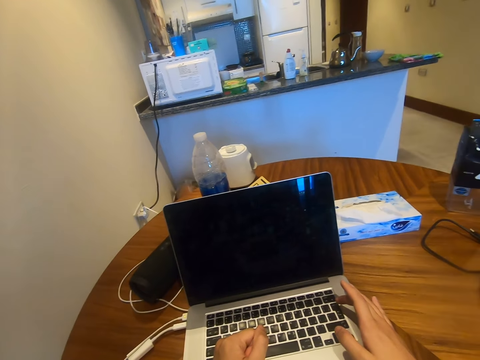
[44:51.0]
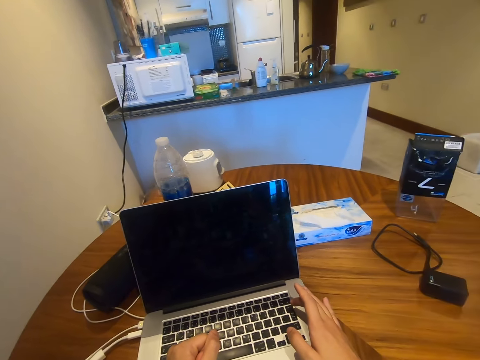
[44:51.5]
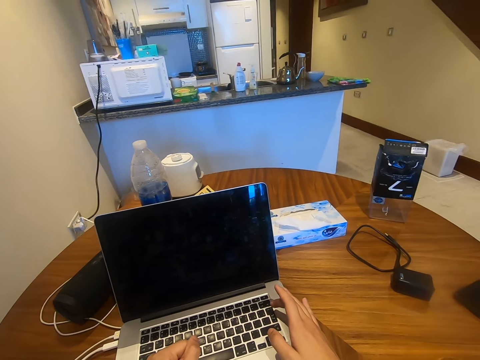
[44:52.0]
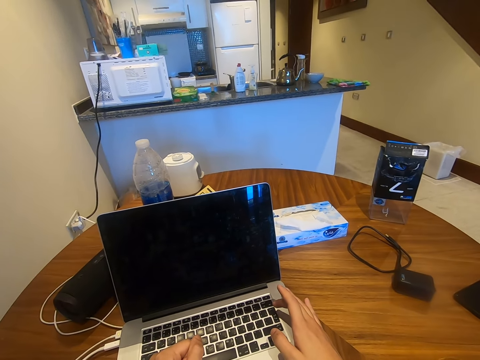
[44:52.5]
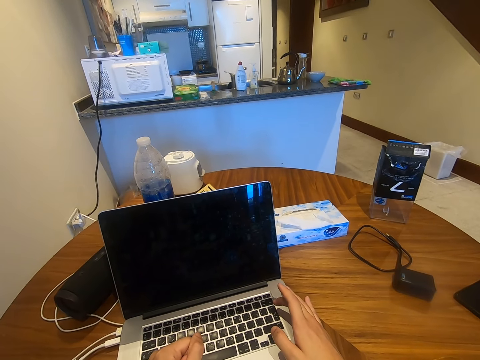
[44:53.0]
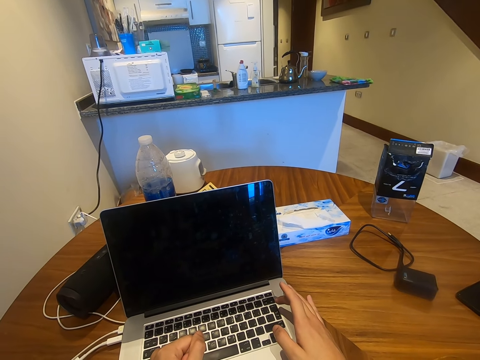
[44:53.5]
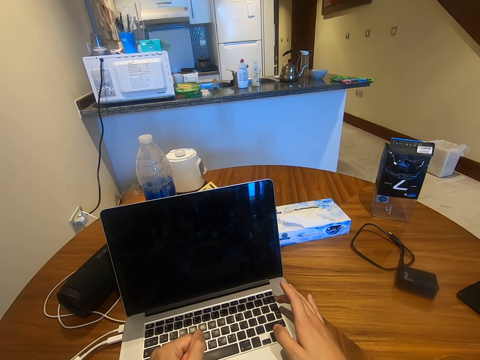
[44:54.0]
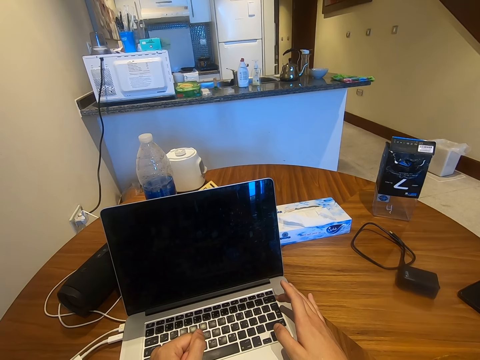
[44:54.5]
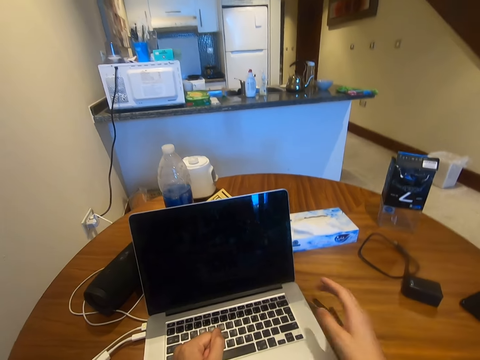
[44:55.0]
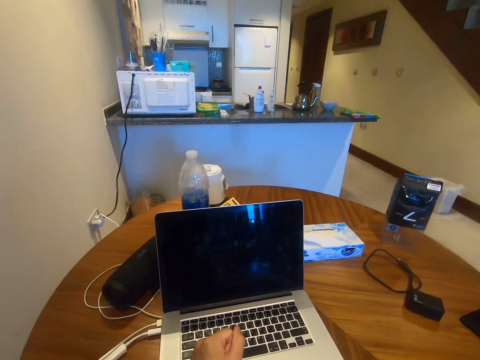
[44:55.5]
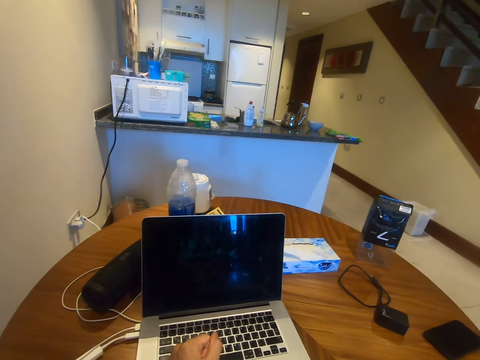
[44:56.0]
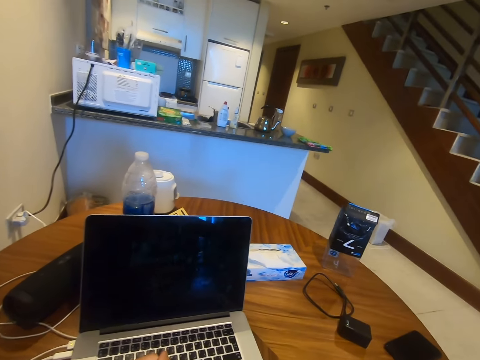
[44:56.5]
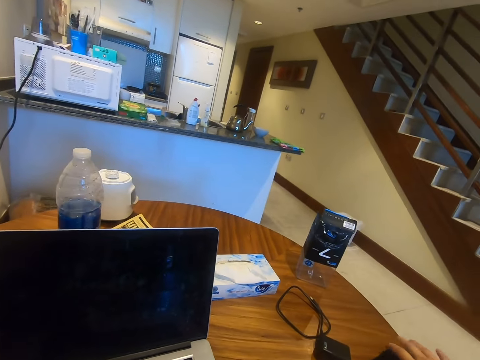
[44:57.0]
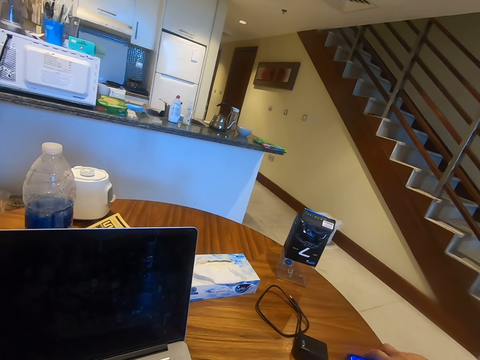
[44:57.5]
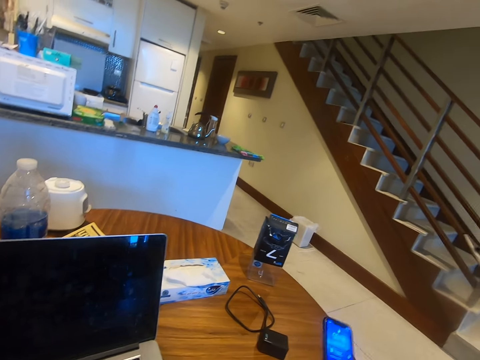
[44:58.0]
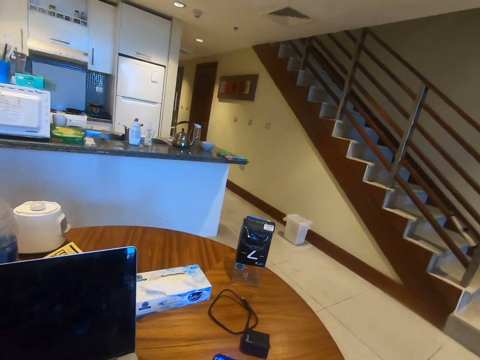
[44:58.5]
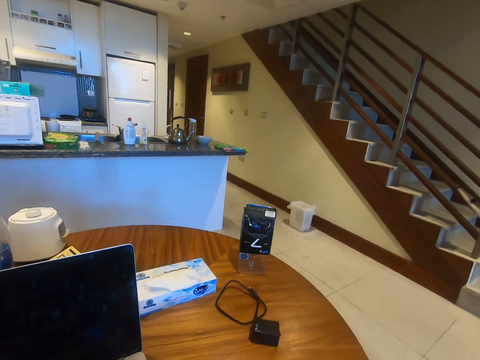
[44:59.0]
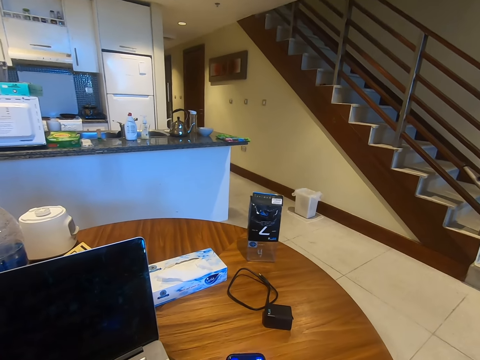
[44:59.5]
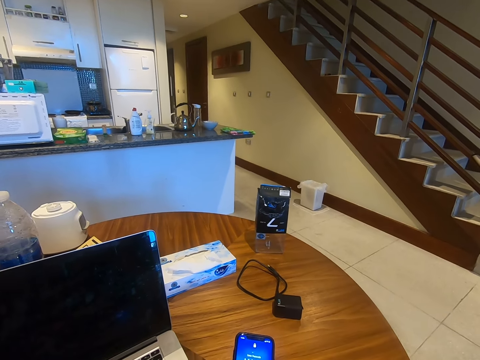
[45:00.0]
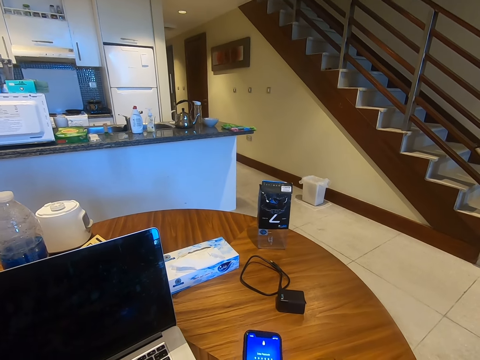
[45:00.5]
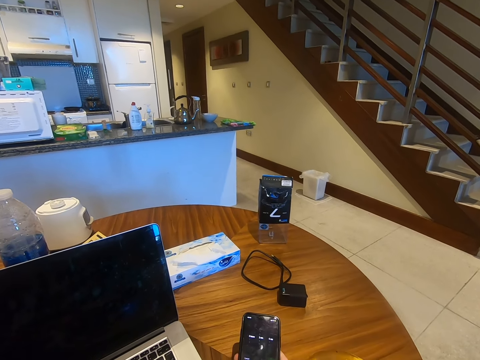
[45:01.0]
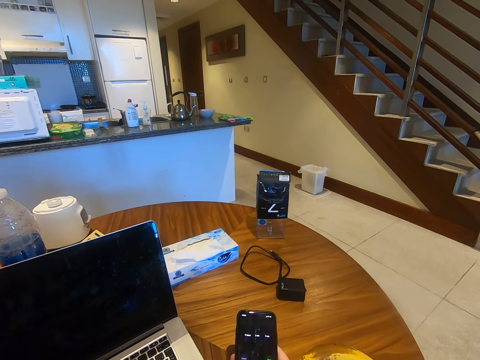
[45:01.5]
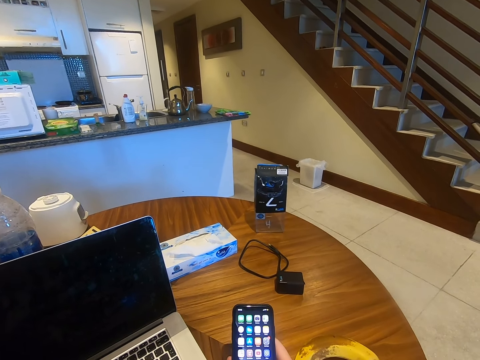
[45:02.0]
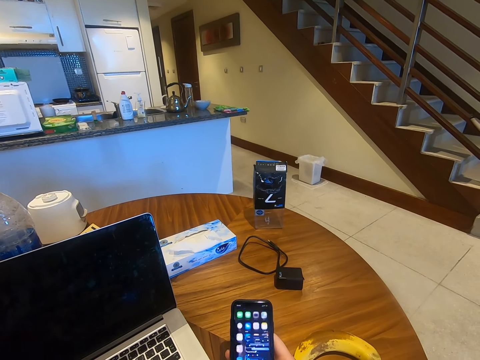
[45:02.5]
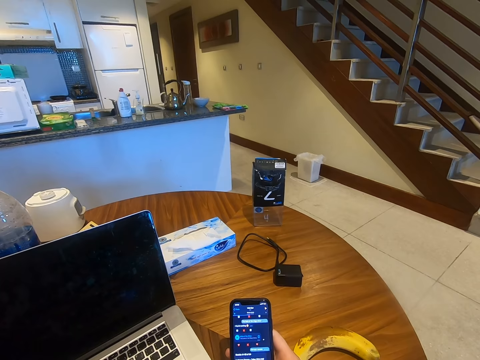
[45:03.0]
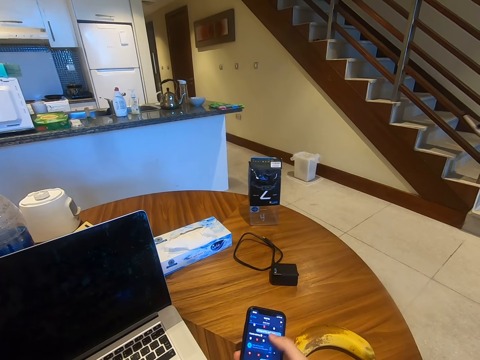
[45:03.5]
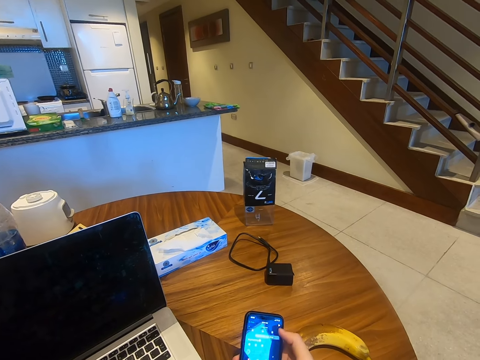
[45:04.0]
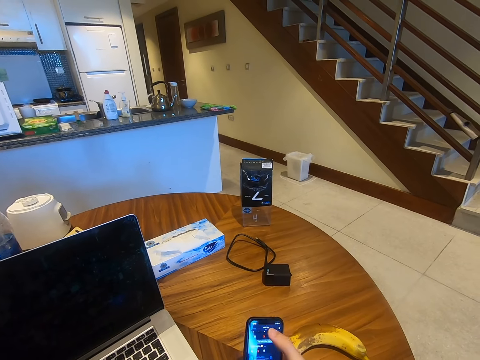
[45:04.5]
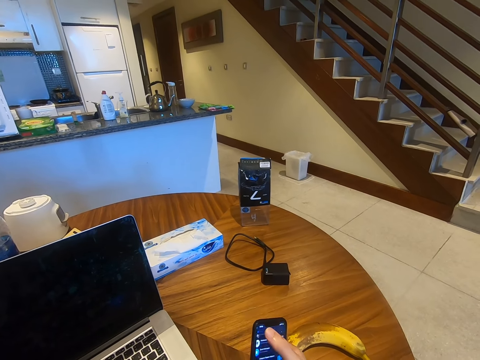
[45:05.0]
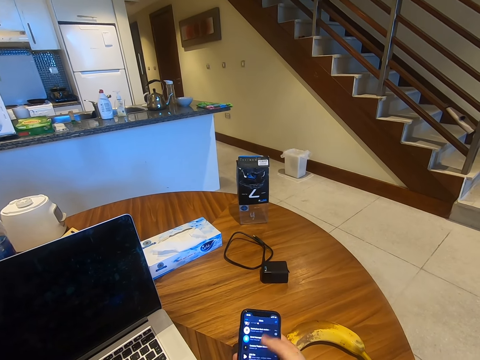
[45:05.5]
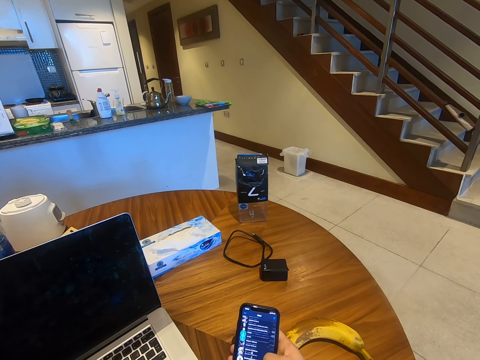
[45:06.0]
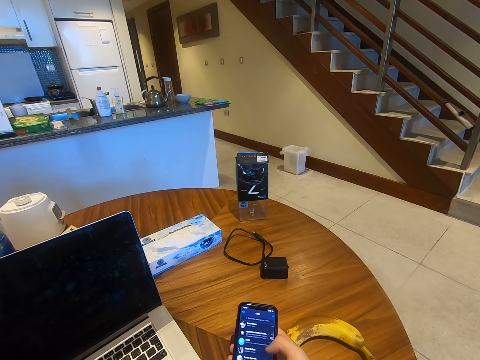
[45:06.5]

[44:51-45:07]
The camera wearer picks up his phone from the table. They operate the phone.

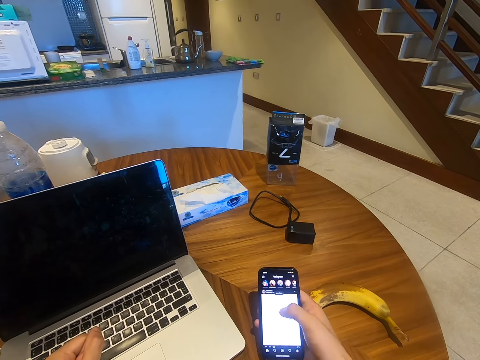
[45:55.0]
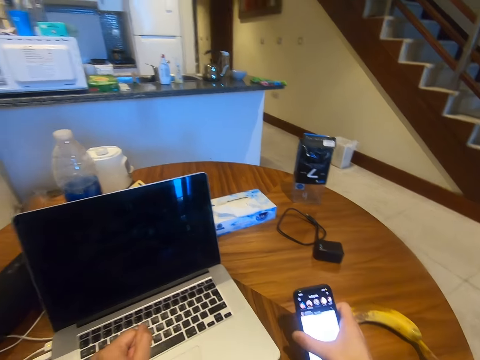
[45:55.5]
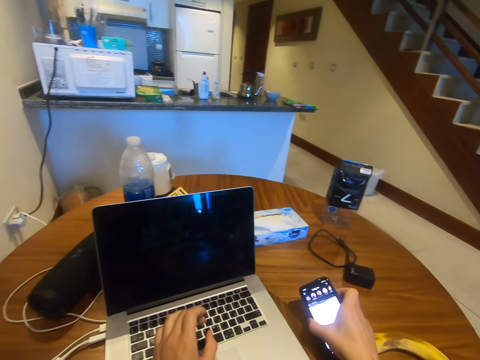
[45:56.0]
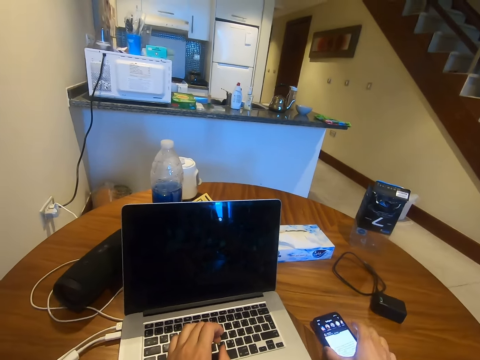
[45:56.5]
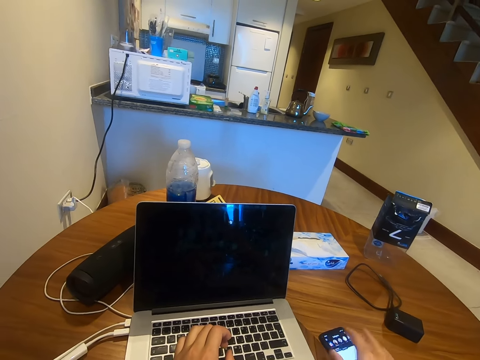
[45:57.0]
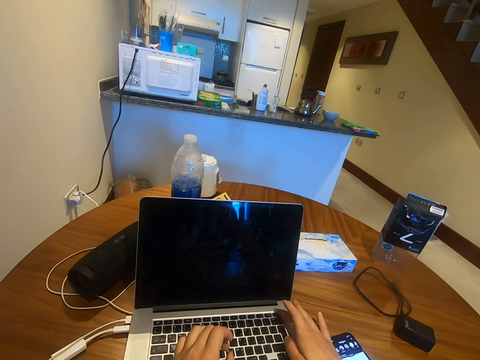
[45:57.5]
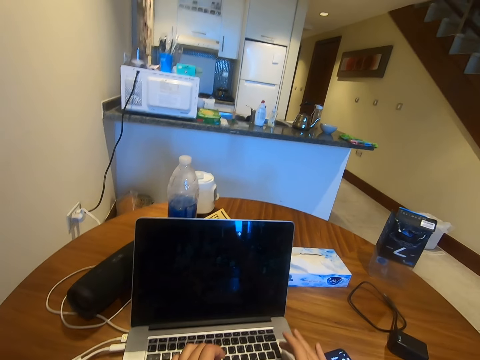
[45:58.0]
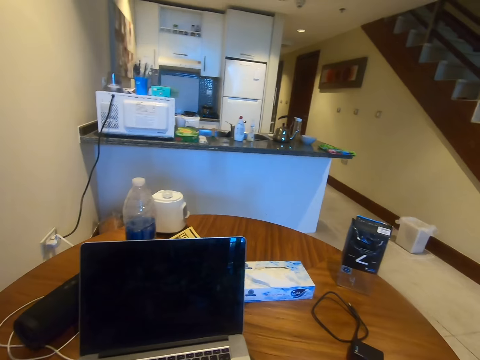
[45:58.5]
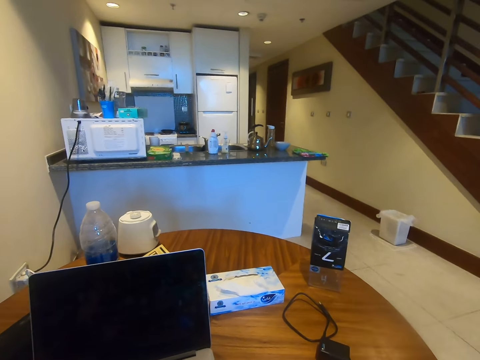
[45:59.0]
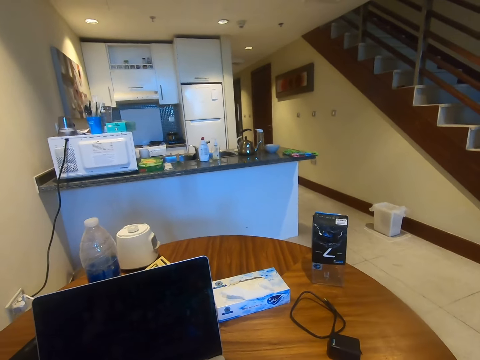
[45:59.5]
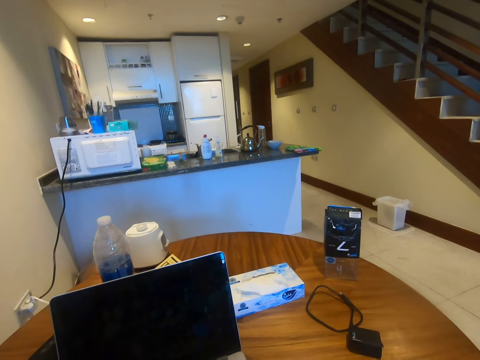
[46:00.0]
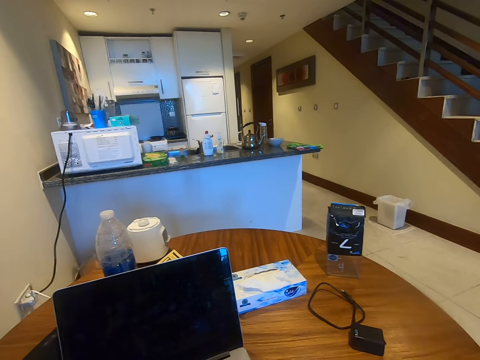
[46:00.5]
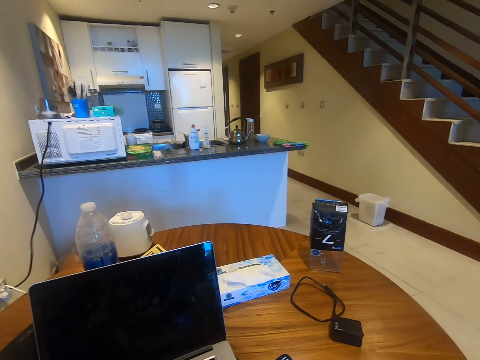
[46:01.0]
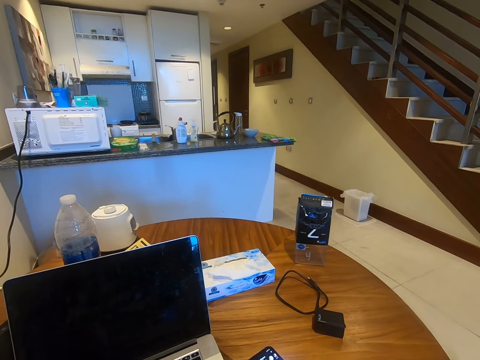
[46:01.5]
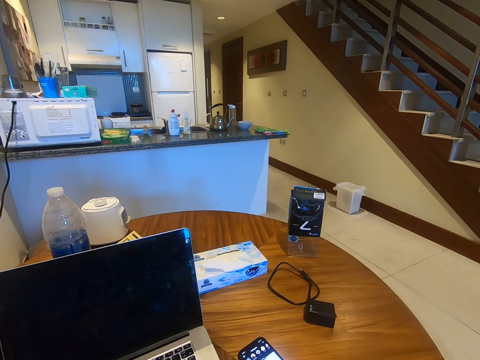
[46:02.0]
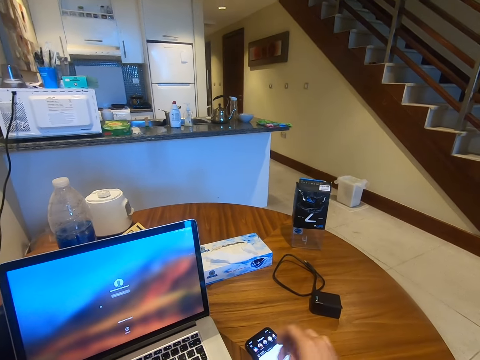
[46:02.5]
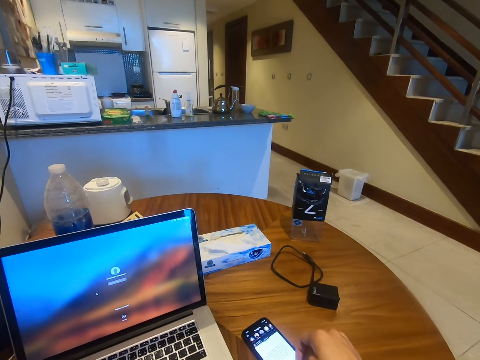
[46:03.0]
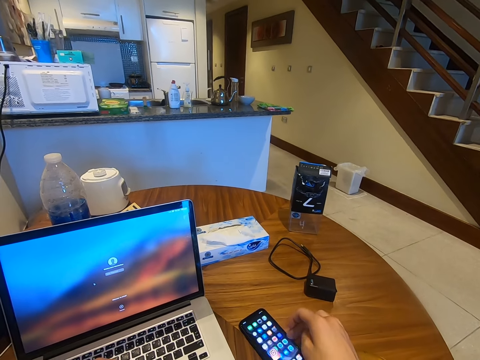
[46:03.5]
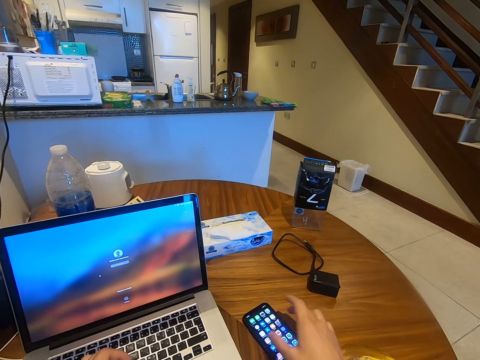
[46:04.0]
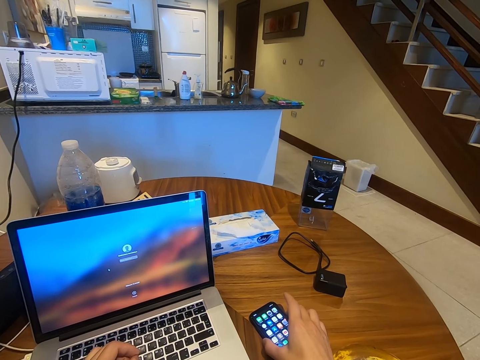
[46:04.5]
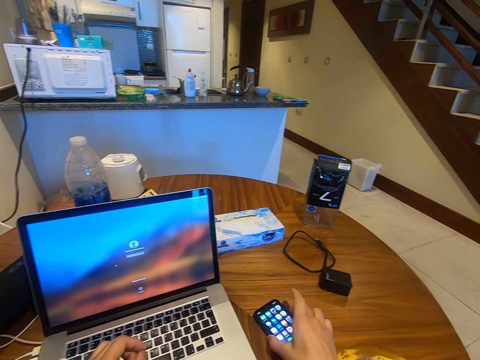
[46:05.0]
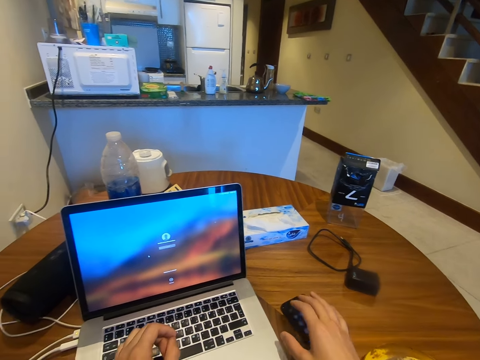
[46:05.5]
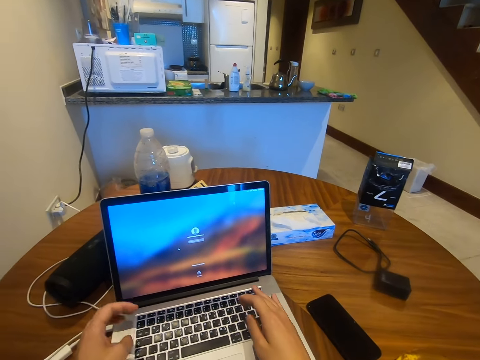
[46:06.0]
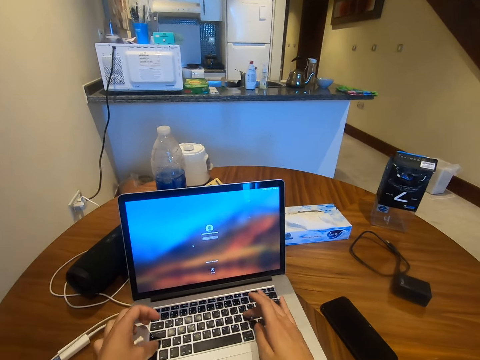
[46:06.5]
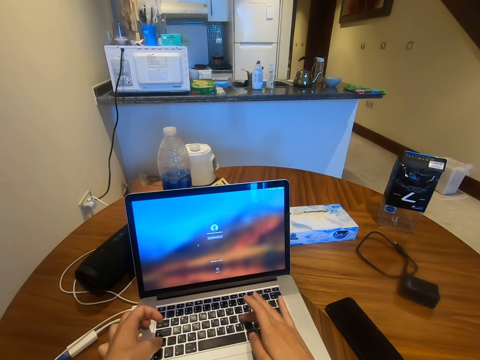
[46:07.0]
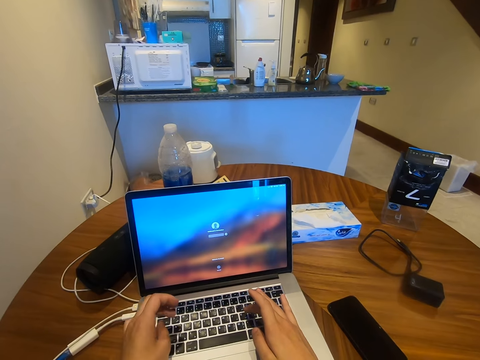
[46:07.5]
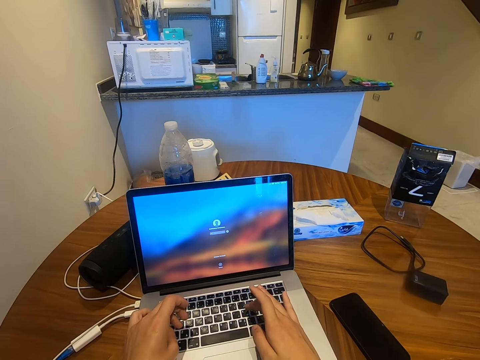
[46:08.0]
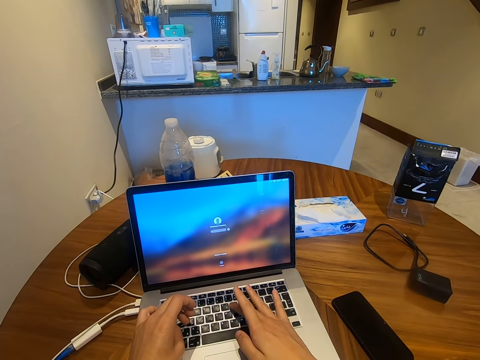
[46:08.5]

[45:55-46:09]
The camera wearer places the phone on the table. They operate the computer. They scroll through the phone. They operate the phone. They lock the phone. They unlock the laptop. They operate the computer.
